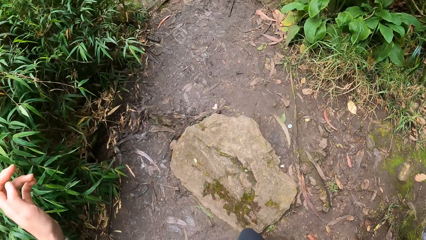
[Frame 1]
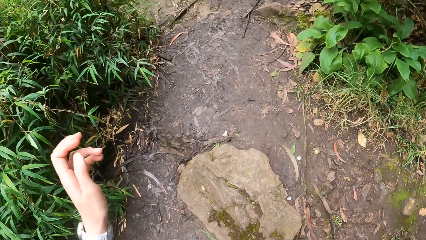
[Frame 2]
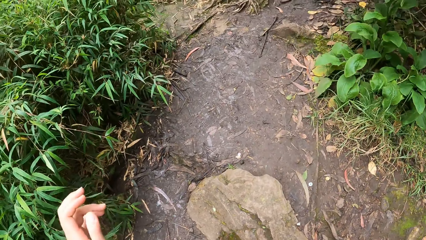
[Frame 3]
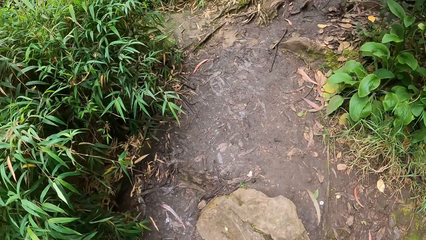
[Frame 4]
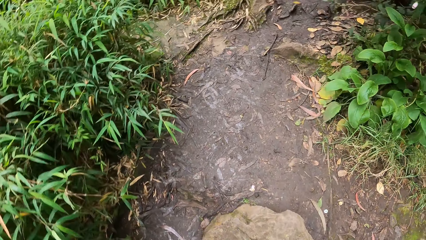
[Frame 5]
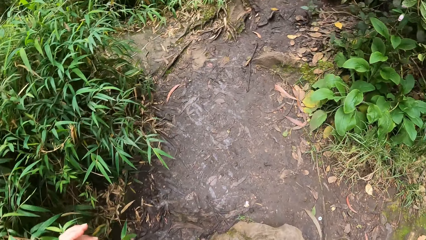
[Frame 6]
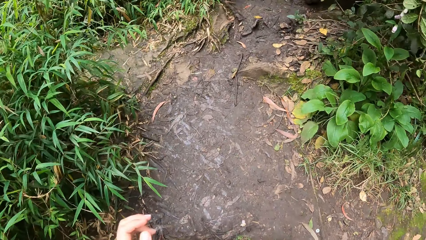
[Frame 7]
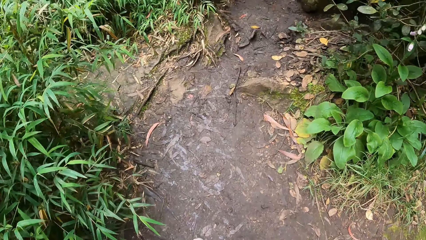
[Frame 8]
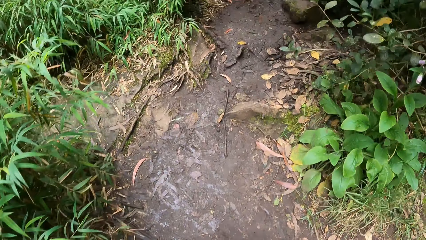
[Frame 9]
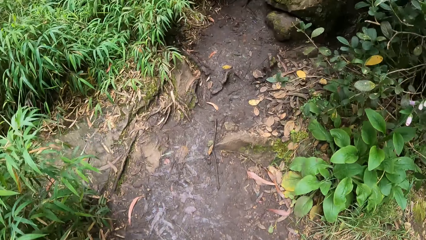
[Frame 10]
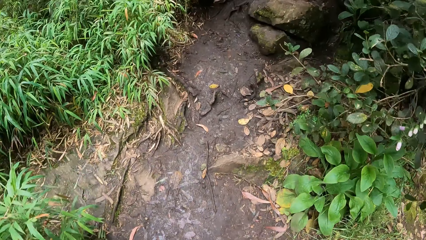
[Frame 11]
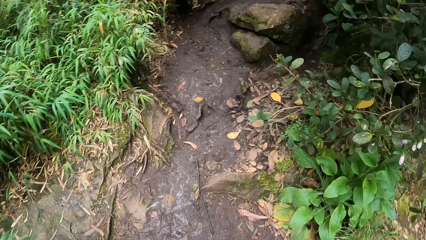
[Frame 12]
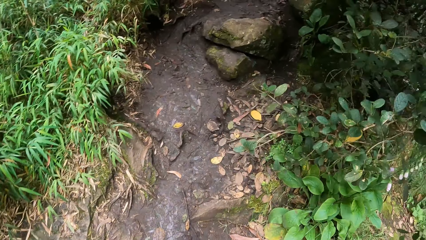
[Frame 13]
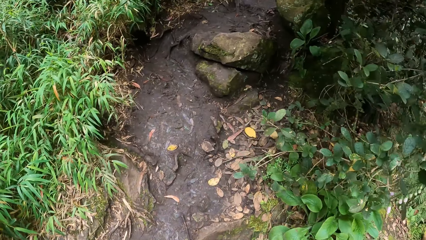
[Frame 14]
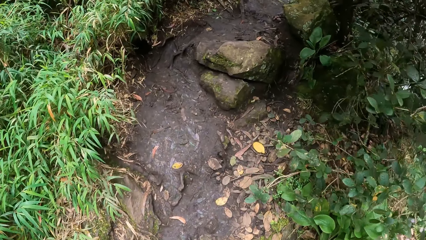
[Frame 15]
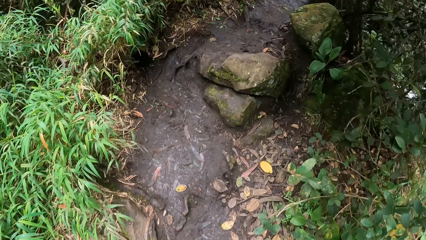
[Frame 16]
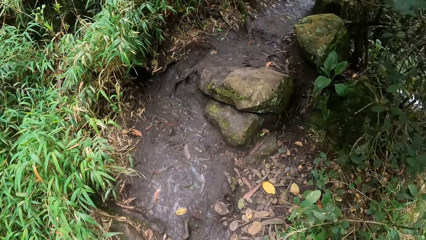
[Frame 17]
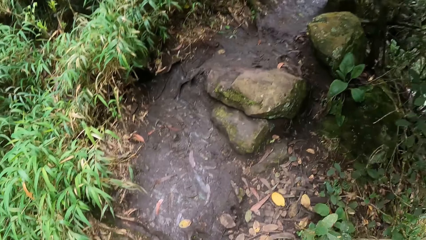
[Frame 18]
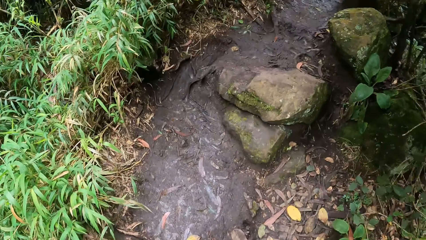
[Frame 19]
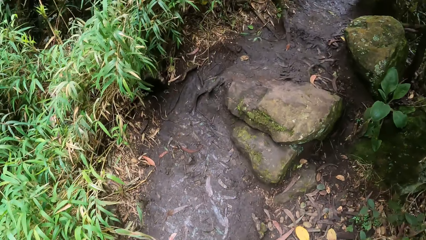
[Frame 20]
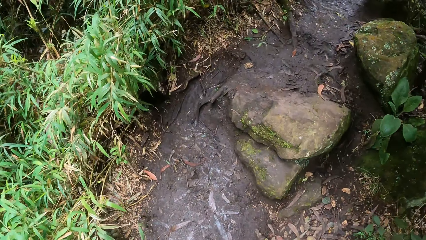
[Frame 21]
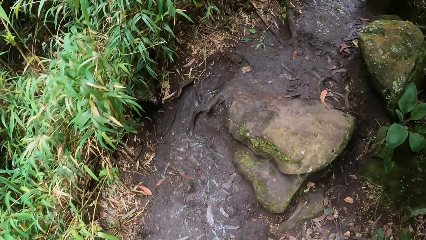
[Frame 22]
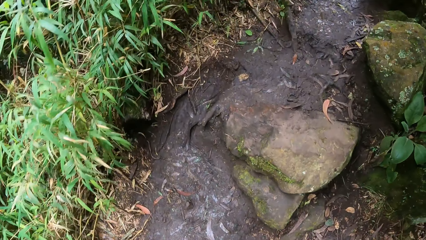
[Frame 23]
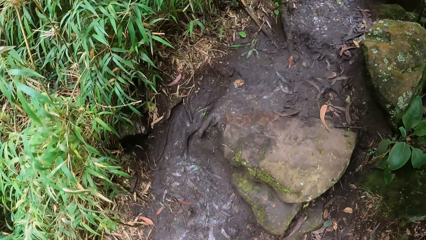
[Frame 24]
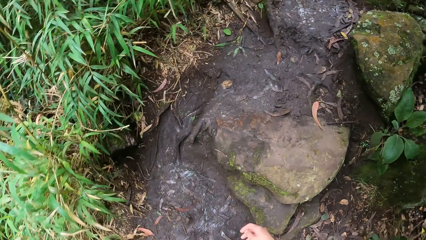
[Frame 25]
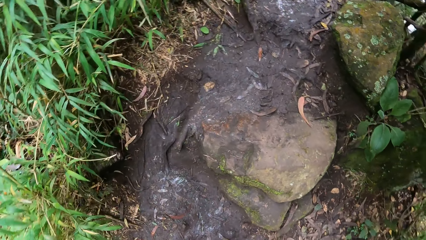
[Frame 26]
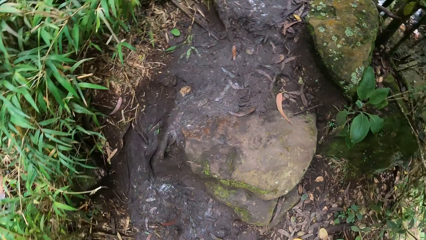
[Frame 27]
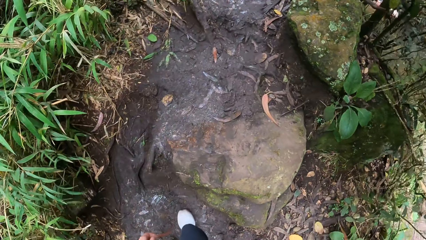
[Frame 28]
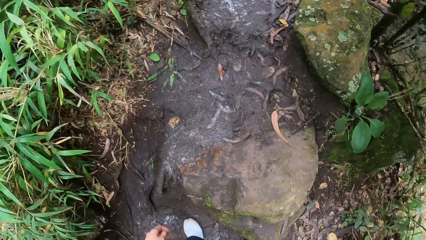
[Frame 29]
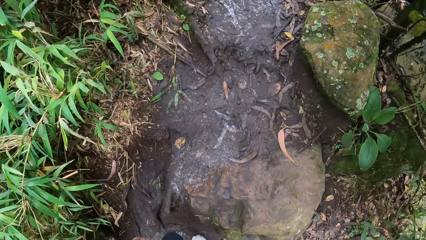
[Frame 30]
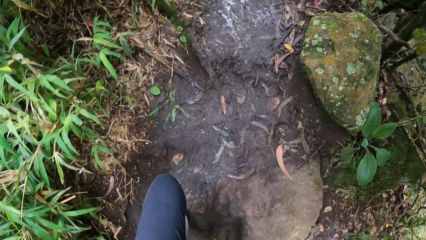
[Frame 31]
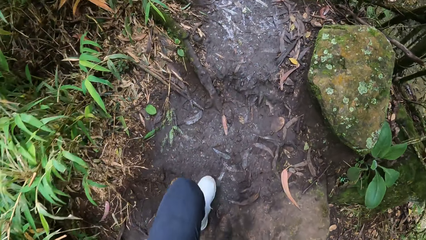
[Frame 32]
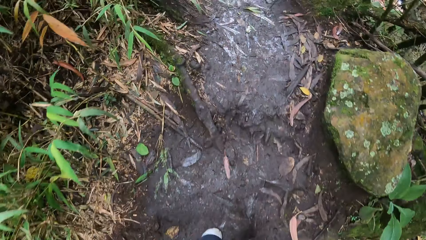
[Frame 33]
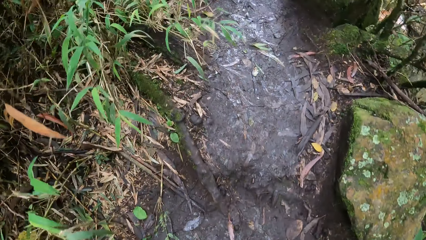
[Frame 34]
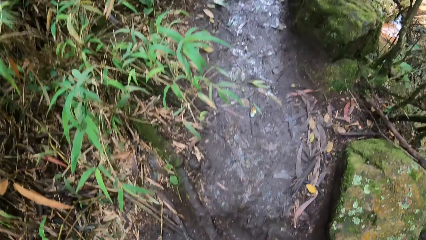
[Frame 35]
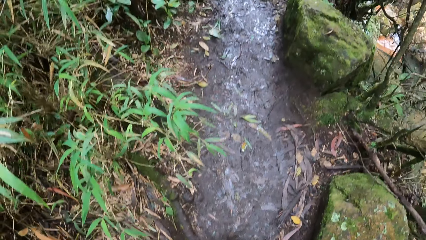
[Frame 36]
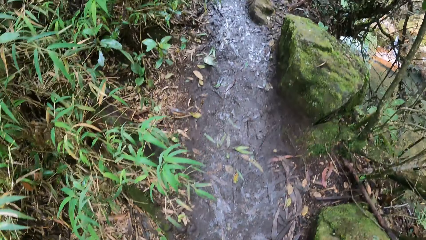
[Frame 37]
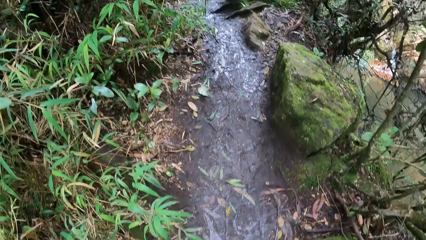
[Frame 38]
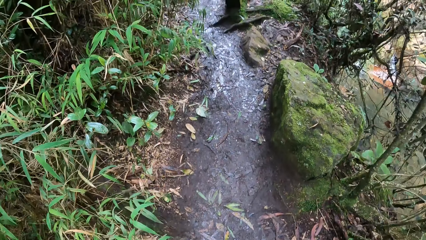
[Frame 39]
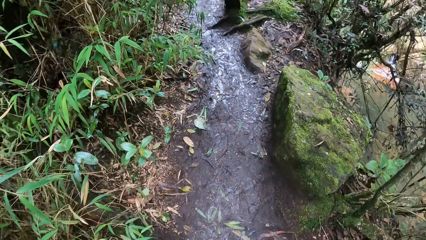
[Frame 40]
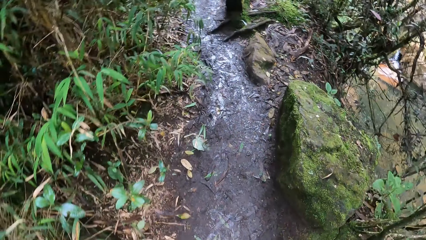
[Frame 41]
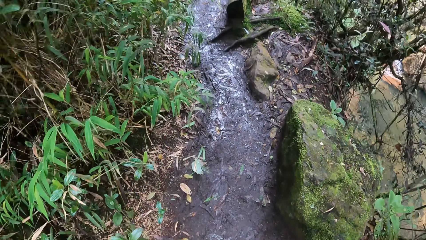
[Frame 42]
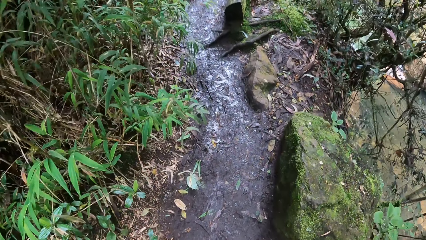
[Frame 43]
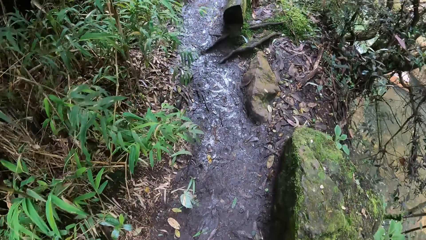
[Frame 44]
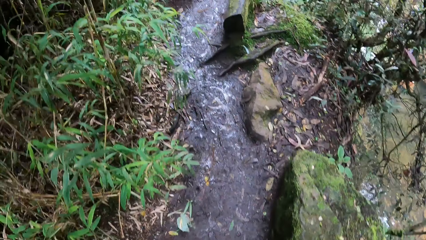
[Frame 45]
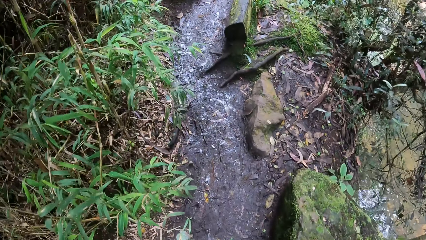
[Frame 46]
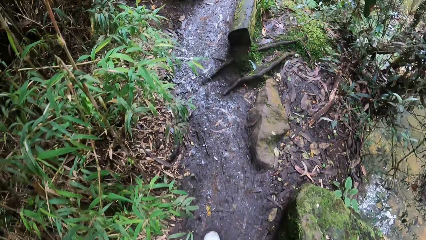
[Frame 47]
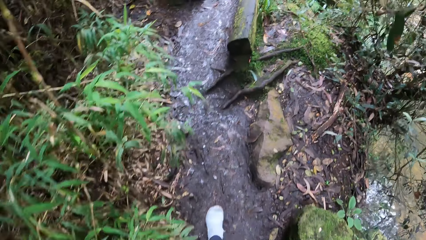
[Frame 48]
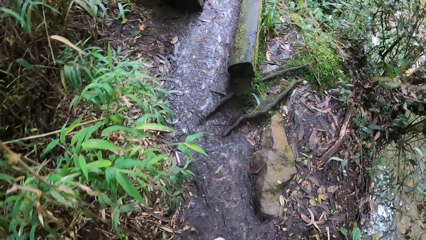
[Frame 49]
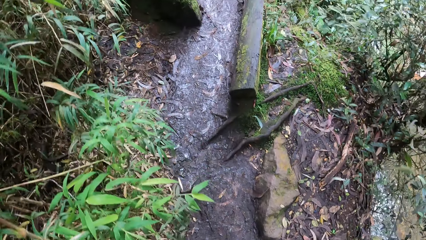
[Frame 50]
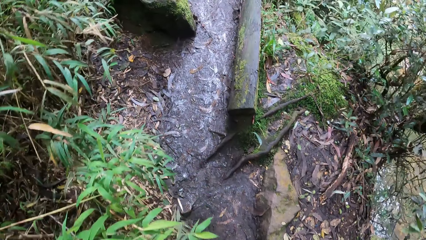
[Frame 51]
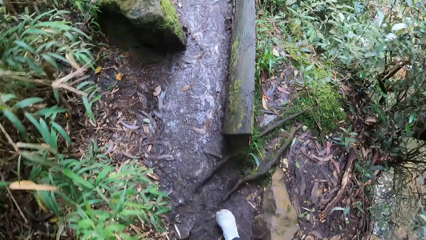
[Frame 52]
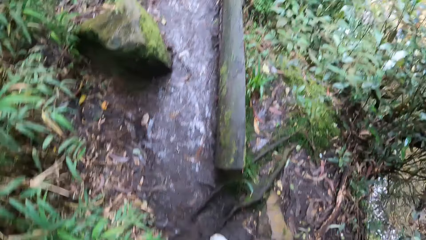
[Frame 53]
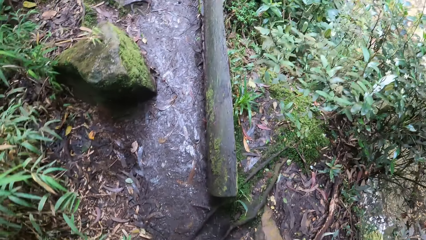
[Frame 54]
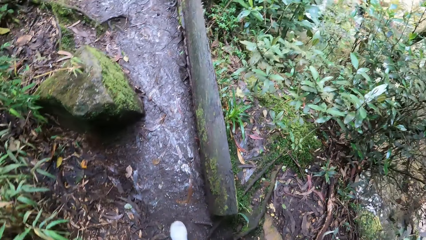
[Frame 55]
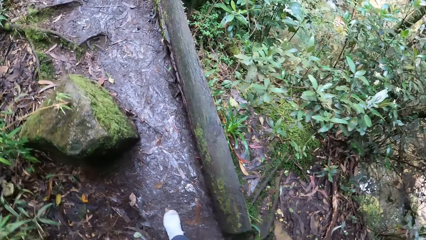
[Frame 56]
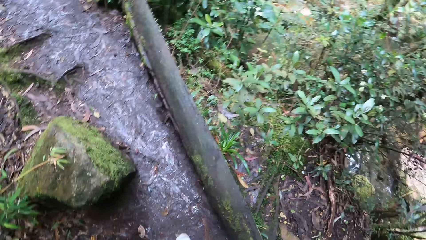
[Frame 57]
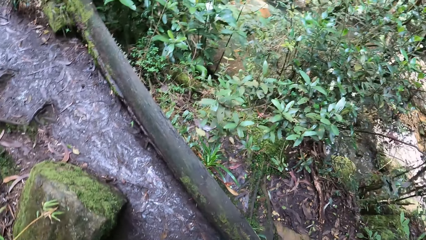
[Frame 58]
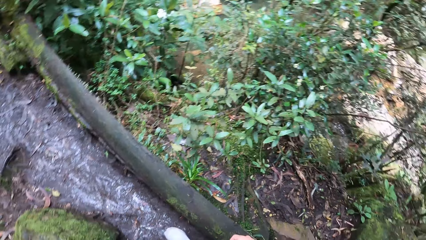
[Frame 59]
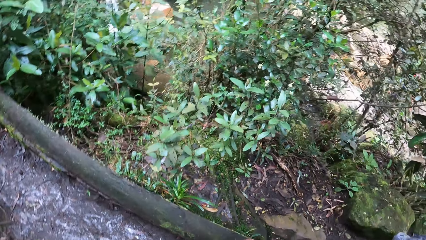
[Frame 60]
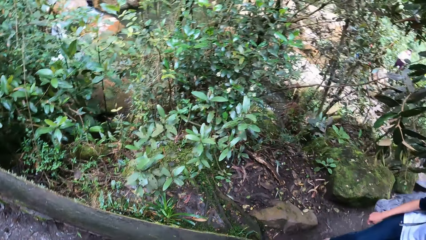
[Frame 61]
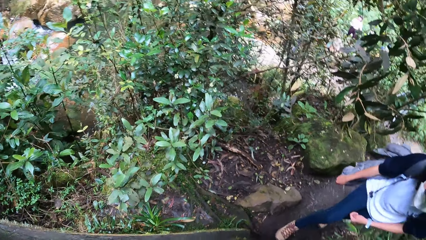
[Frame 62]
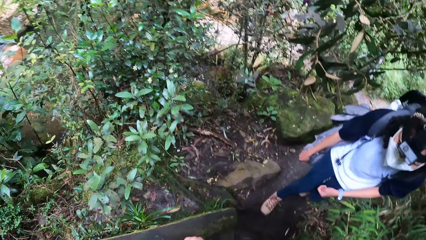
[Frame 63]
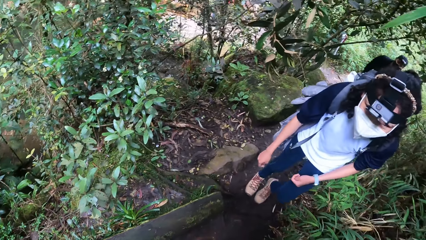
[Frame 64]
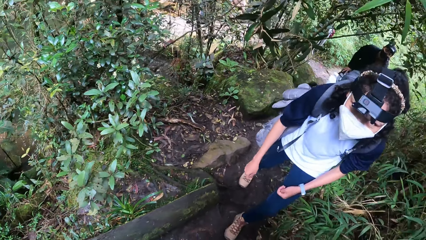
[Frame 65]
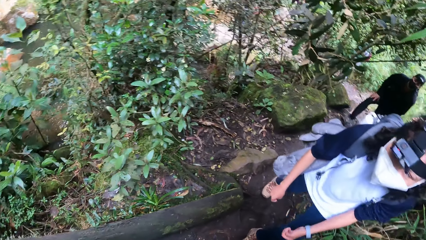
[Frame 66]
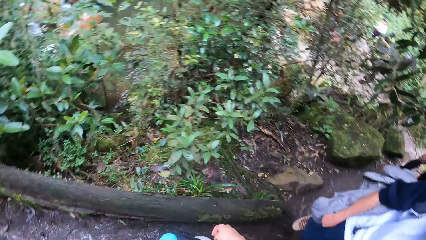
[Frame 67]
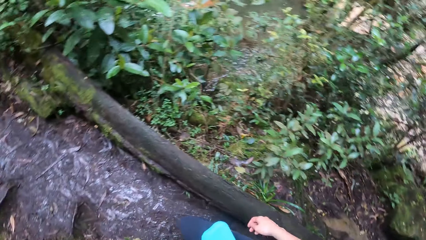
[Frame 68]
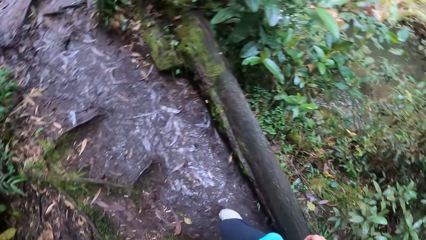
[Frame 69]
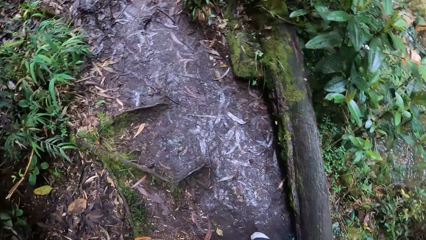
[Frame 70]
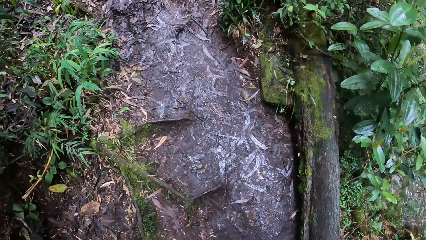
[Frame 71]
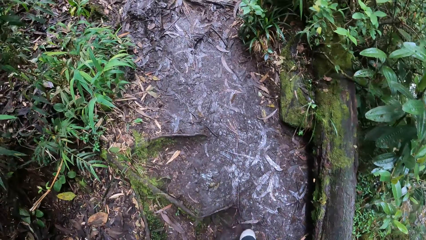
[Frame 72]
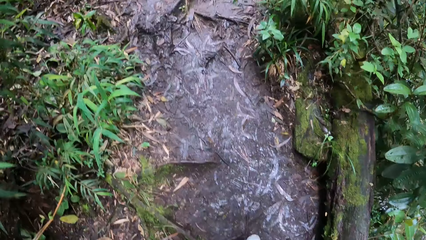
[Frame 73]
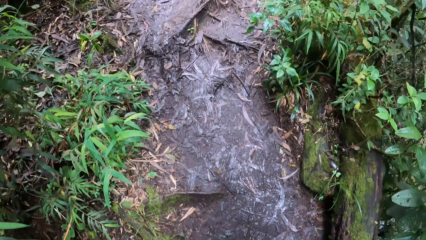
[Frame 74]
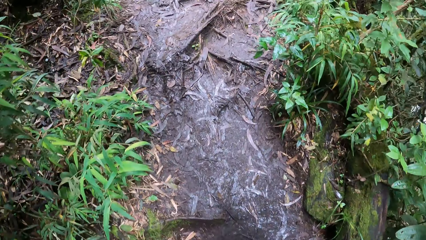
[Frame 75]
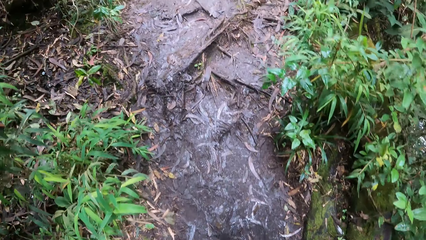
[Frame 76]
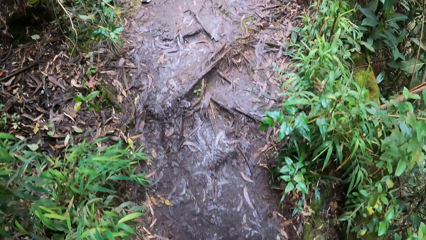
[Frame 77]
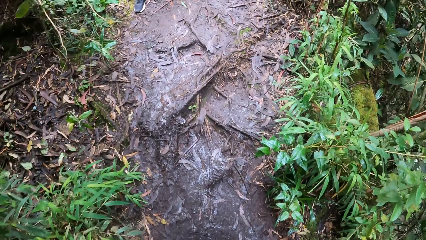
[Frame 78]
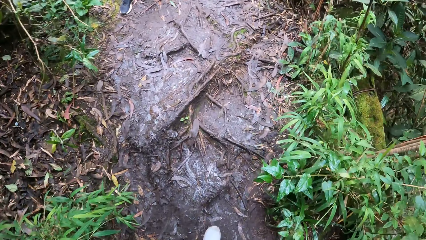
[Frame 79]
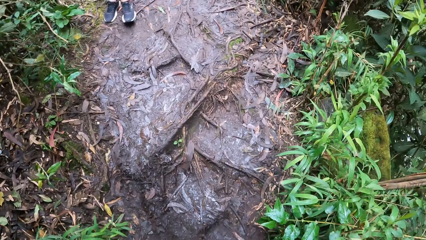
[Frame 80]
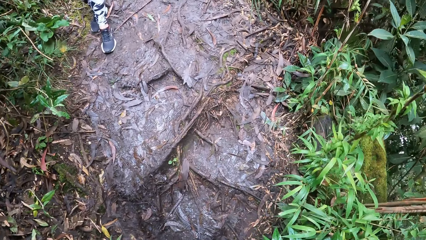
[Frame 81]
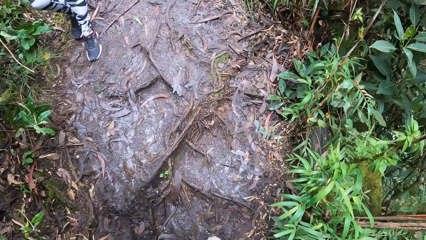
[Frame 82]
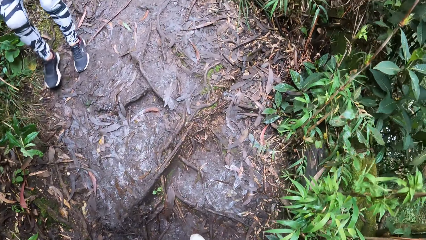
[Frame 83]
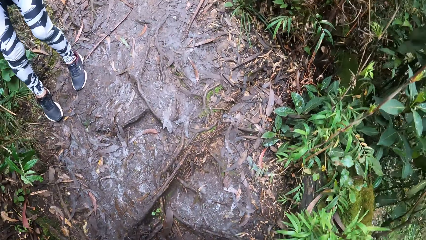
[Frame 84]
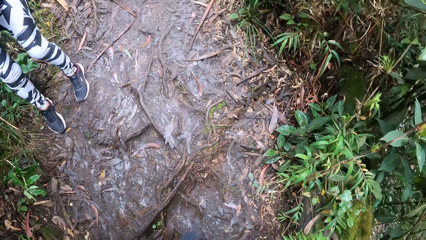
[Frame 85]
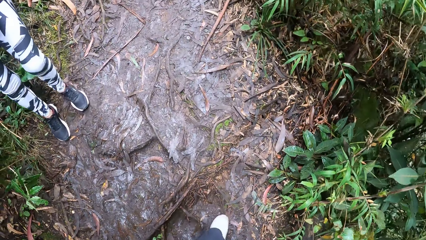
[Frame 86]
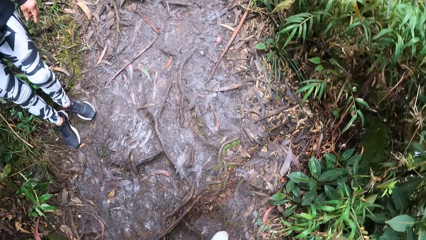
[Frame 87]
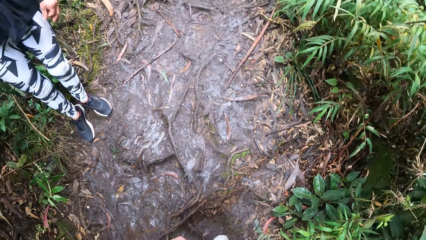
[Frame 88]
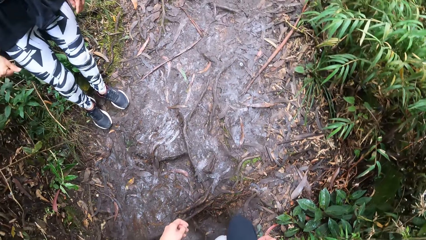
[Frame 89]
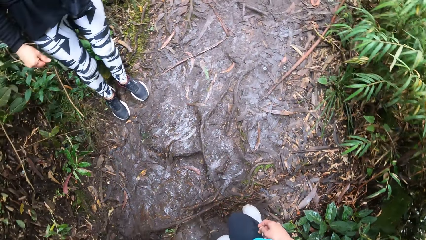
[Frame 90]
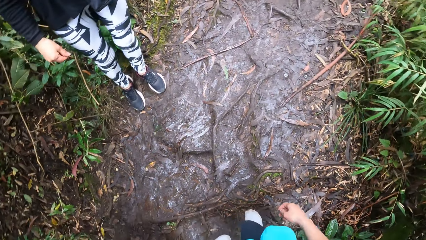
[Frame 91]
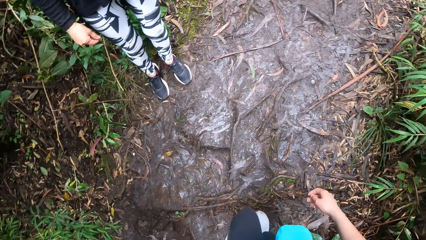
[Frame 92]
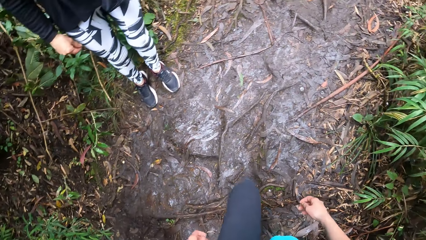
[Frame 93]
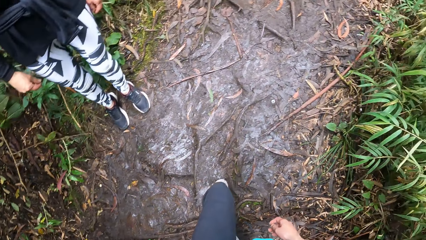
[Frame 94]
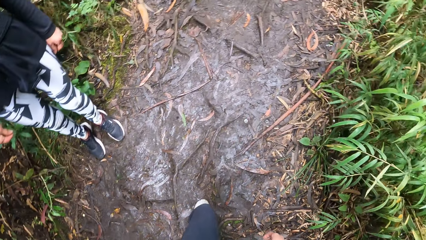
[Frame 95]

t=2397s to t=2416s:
The camera wearer walks on a pathway. They look around. A woman, another woman and a man walk in the path. The camera wearer walks in the path.
